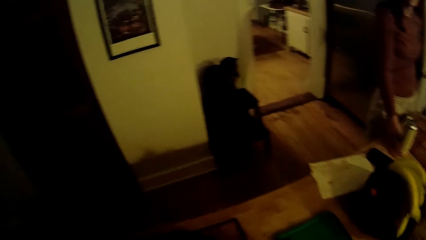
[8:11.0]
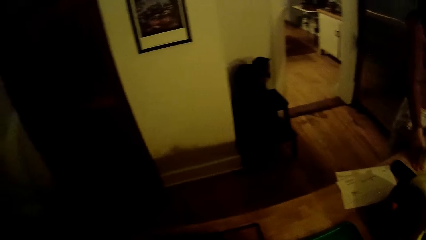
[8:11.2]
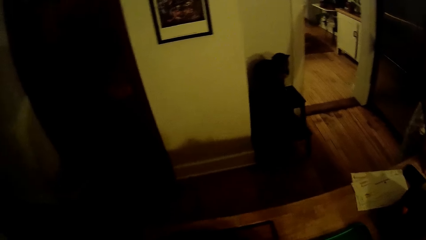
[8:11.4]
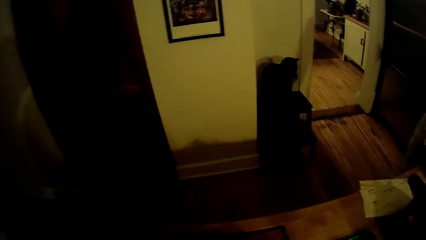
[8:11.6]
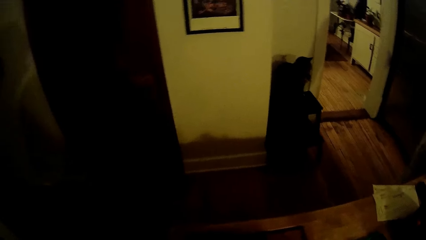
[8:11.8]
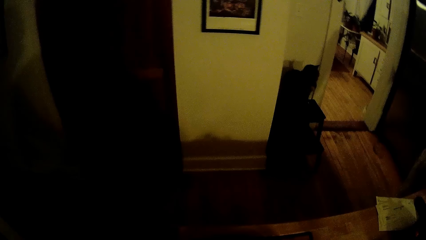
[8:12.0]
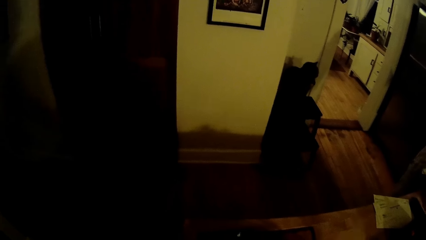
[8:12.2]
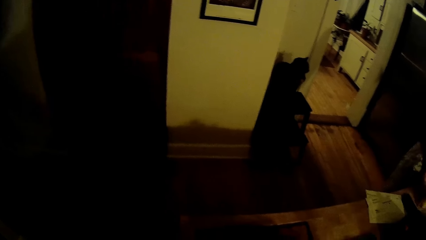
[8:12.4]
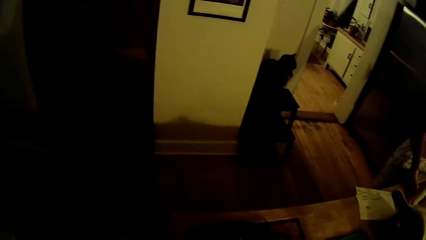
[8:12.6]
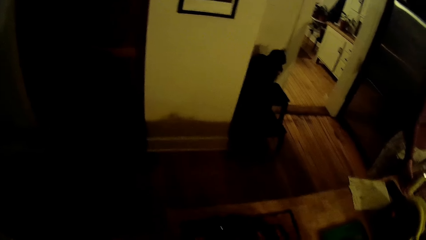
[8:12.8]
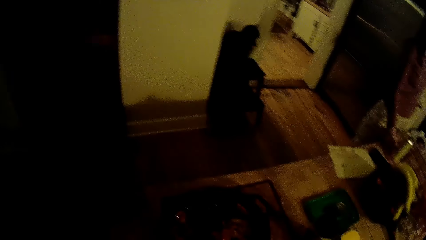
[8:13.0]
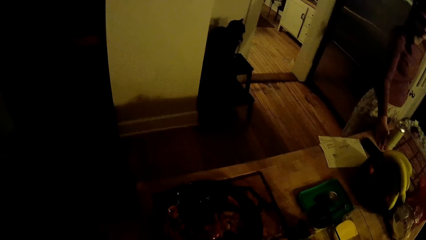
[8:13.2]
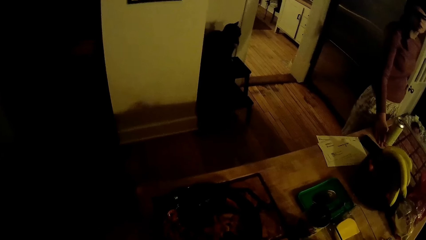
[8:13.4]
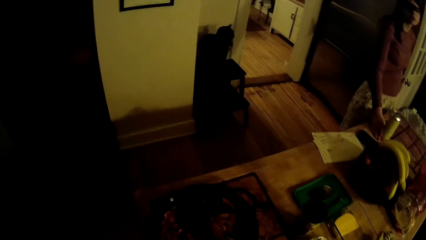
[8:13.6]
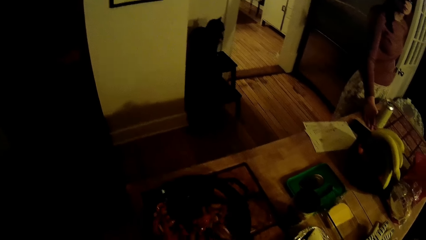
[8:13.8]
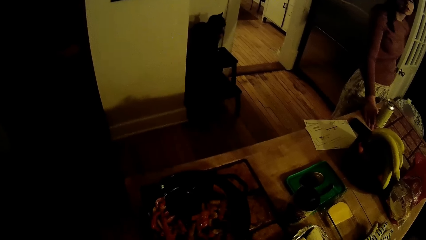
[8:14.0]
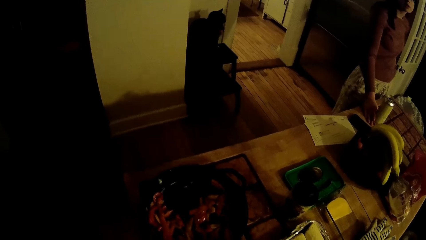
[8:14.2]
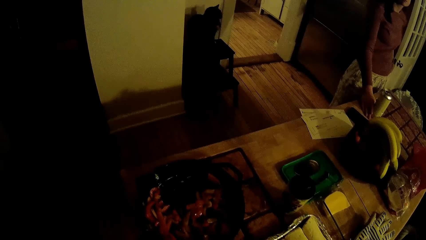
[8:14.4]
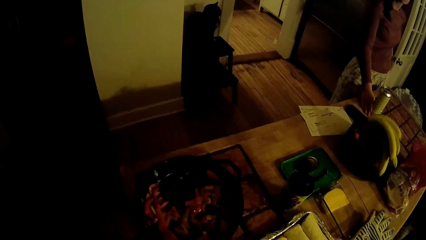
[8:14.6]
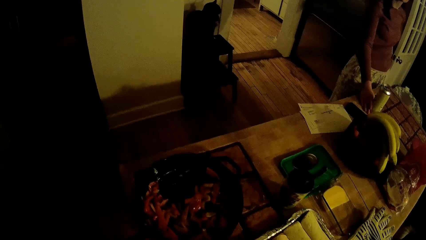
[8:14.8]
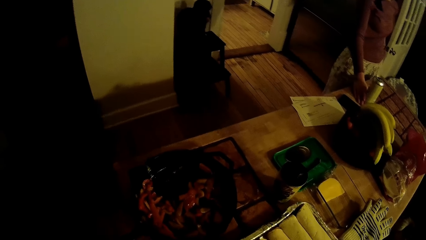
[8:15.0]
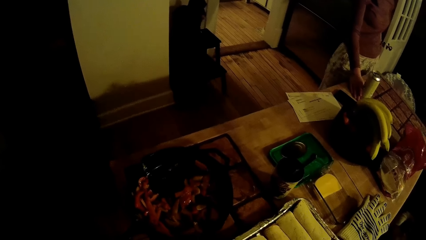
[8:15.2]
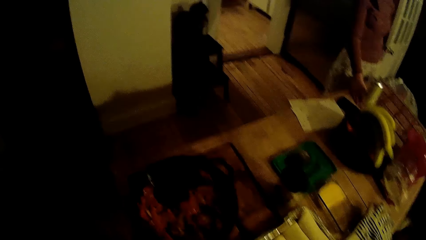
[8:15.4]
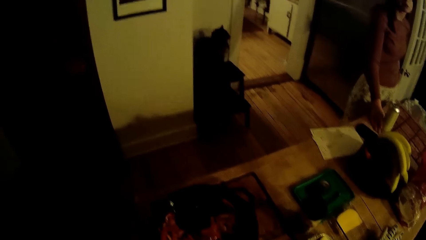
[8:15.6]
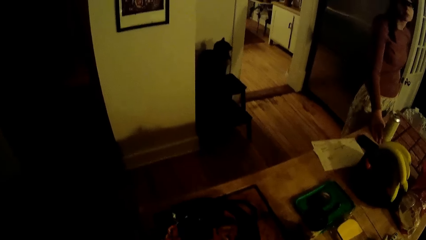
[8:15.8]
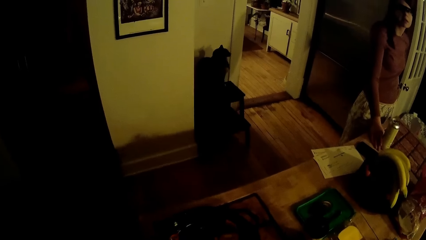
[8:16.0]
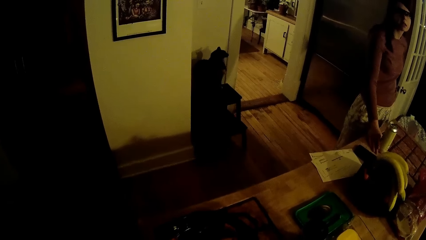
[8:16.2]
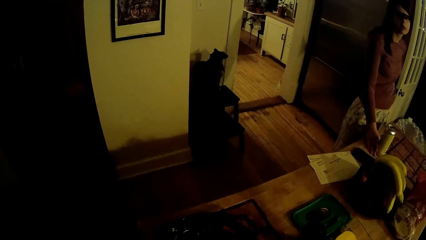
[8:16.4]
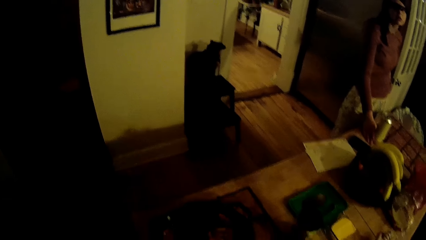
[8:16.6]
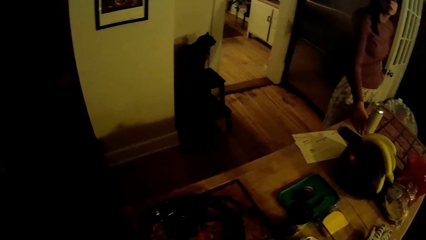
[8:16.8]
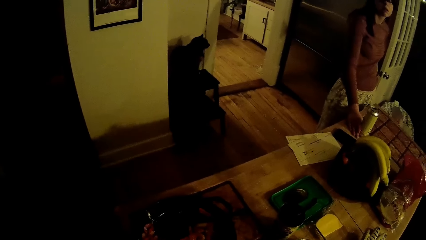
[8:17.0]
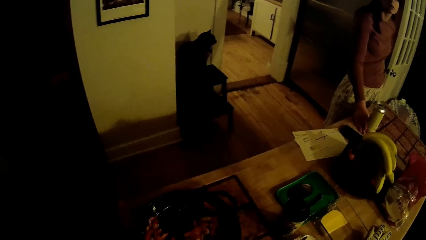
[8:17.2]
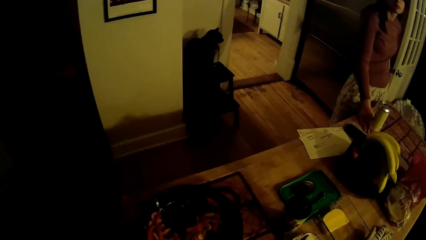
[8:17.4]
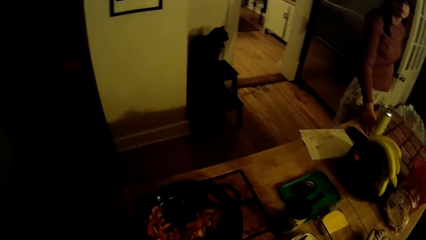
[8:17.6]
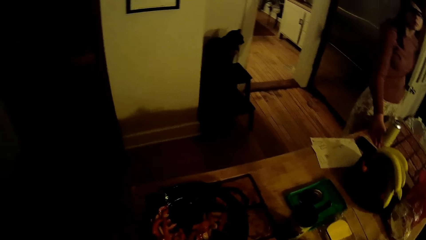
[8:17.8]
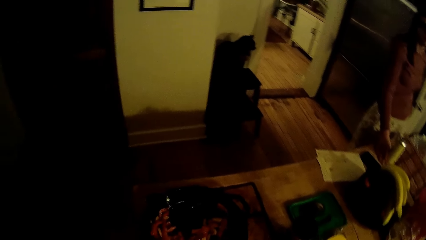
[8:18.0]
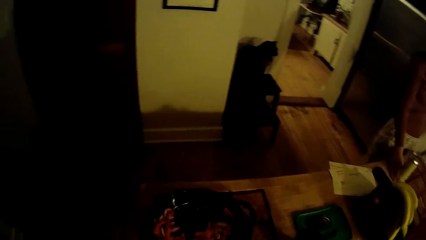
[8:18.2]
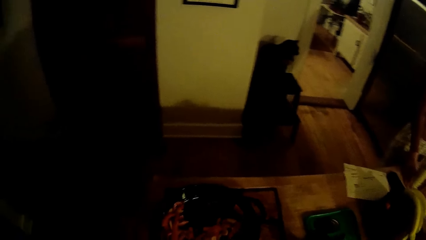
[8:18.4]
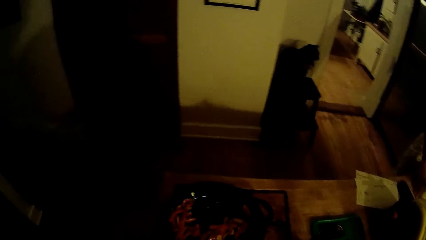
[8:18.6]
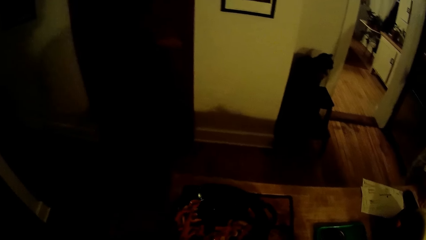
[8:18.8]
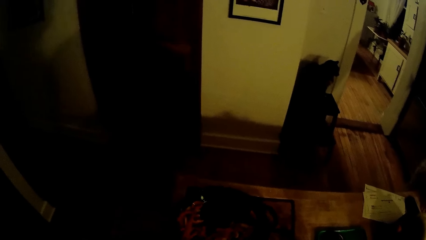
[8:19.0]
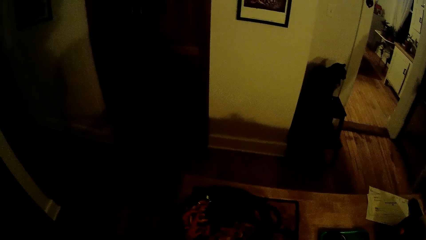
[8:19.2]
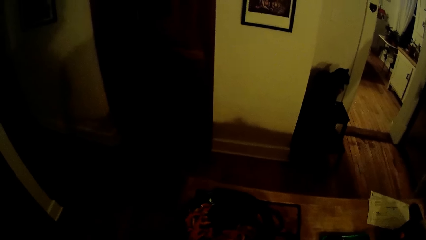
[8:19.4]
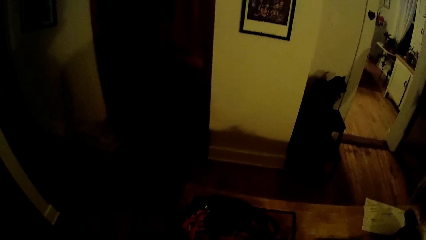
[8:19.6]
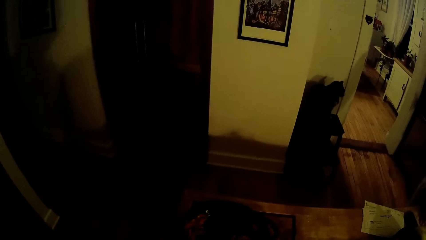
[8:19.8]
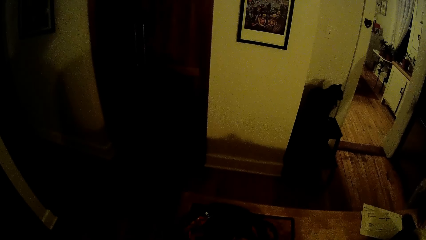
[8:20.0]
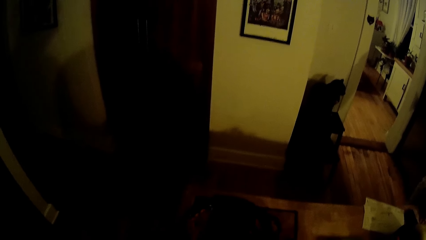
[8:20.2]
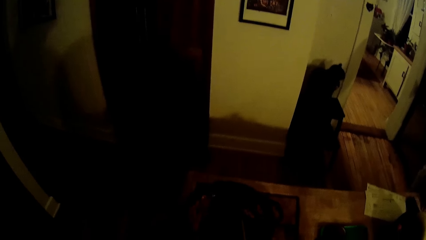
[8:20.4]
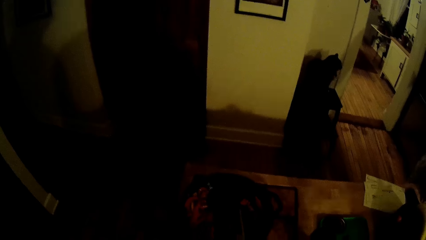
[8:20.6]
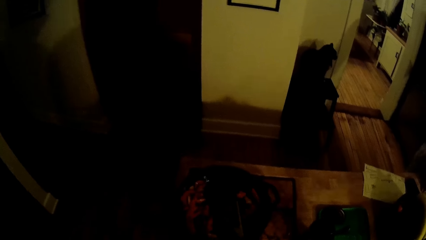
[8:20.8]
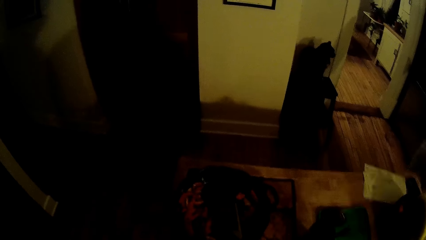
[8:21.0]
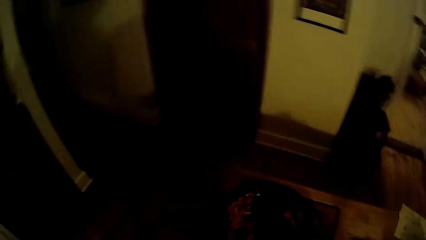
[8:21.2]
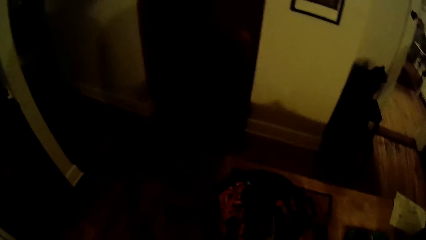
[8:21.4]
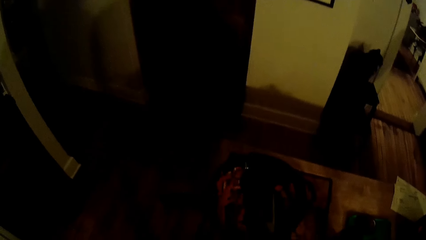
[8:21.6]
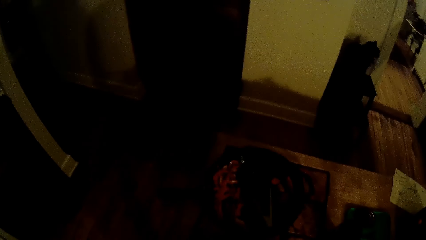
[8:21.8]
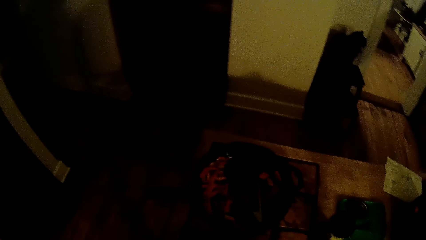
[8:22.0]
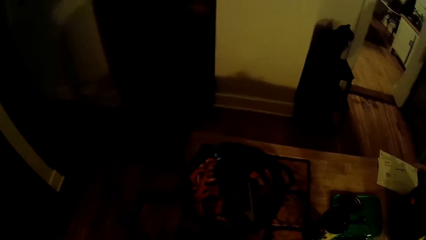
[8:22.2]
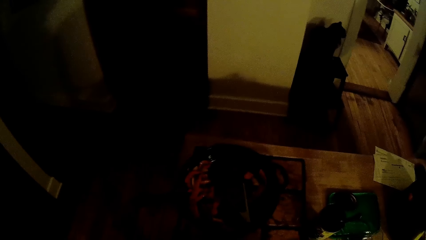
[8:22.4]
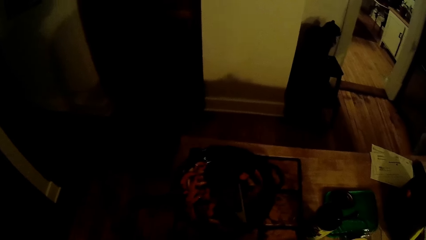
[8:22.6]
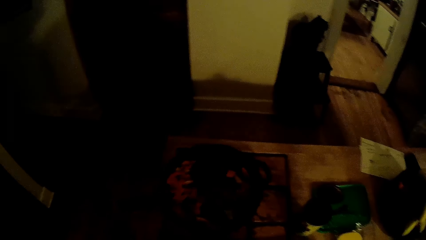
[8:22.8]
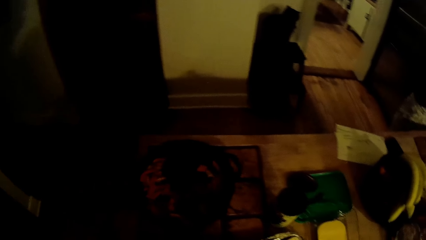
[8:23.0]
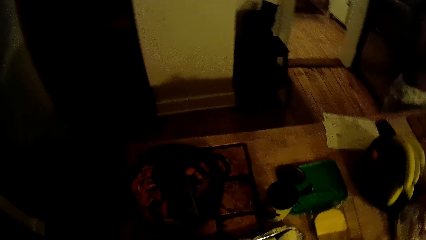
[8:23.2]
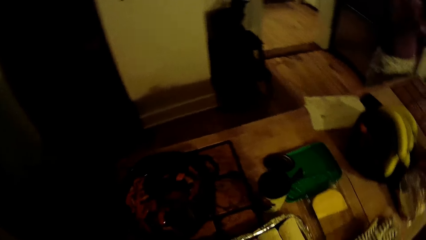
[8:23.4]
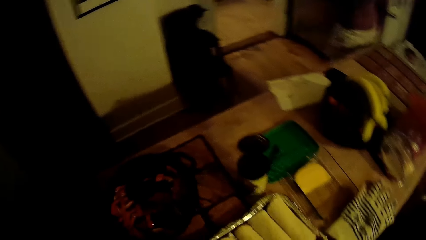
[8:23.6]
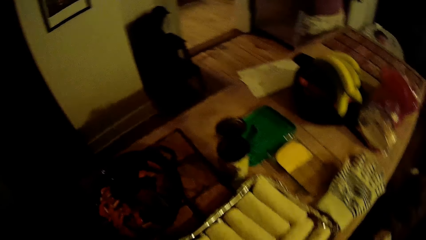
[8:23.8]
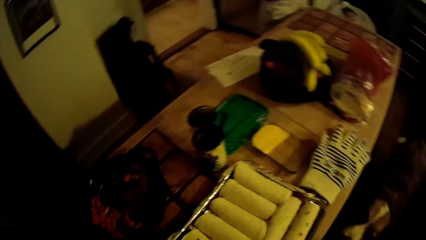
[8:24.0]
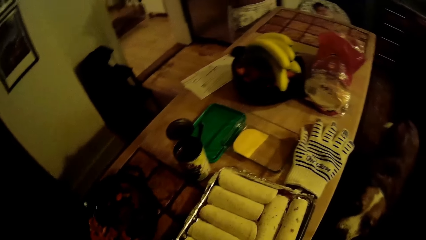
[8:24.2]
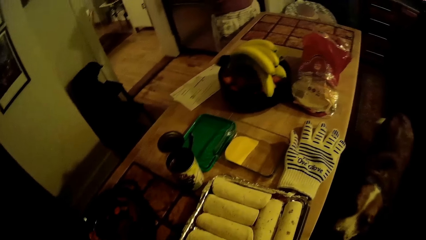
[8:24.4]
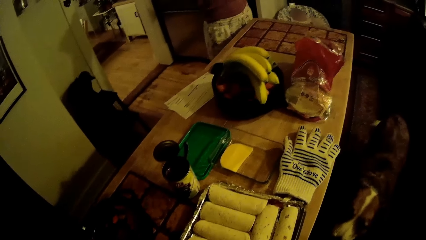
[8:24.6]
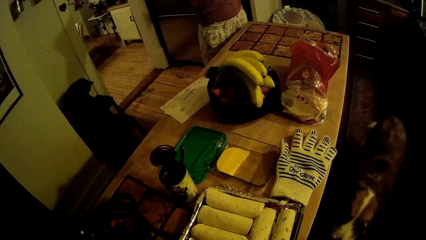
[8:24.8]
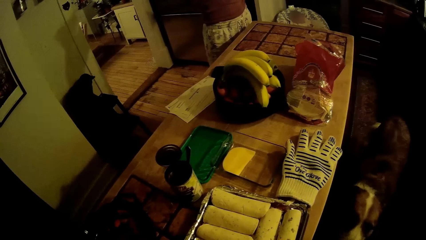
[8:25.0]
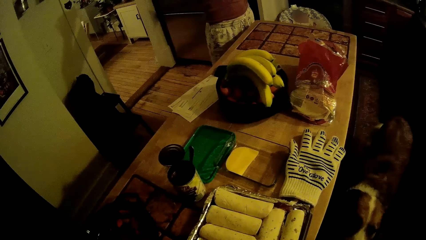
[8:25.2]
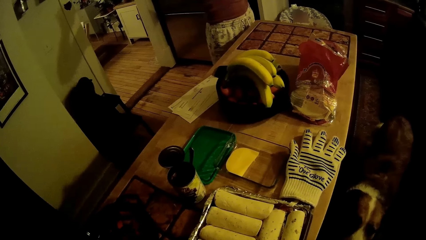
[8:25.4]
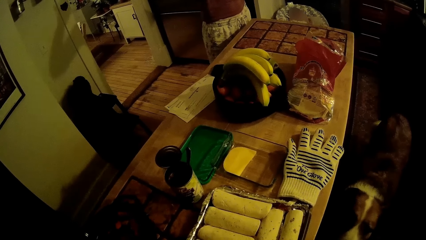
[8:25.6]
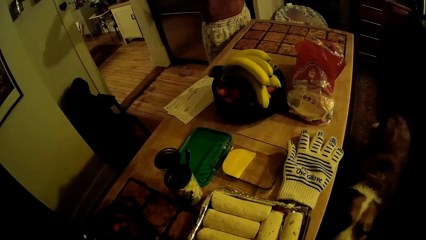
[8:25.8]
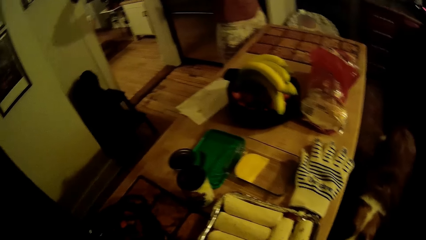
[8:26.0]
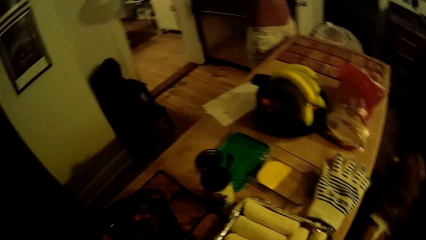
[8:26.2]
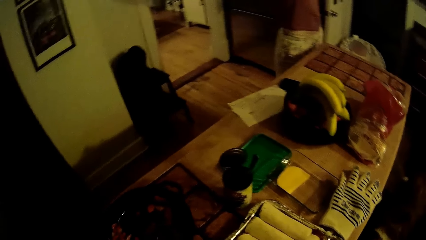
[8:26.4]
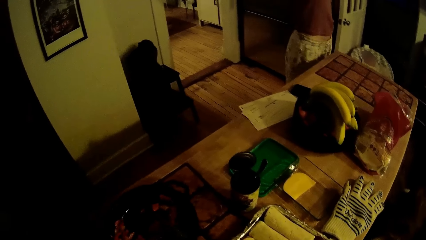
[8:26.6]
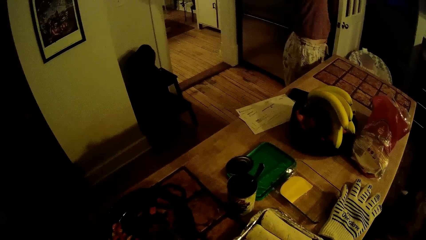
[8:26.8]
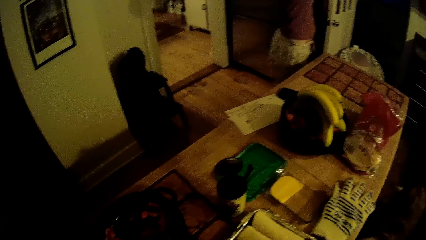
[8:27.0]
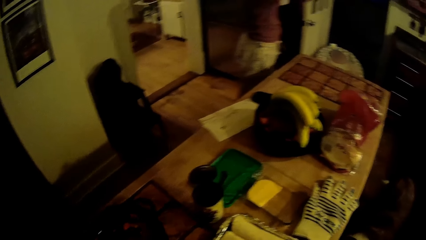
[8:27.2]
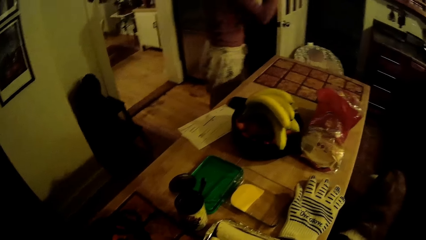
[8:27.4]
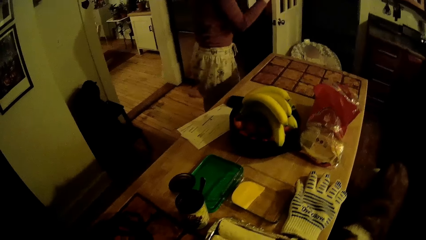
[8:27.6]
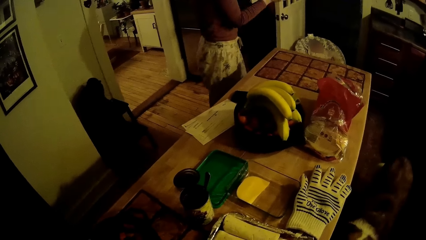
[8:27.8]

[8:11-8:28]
The camera wearer takes a food item from the pot on the table with his right hand.
